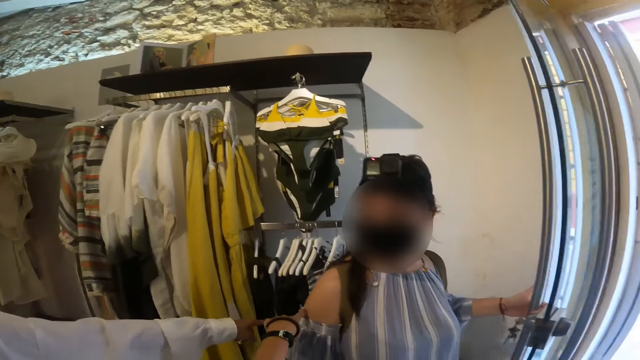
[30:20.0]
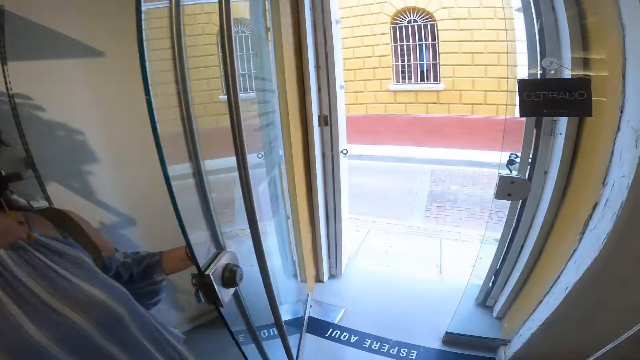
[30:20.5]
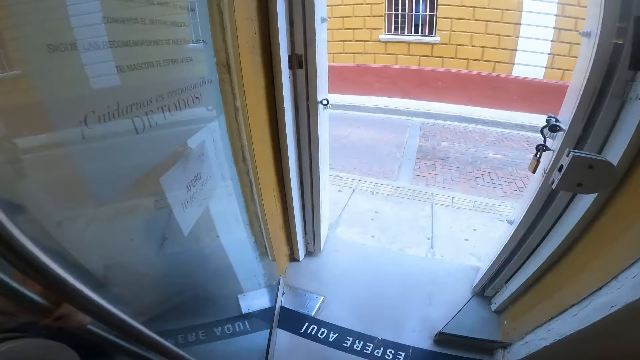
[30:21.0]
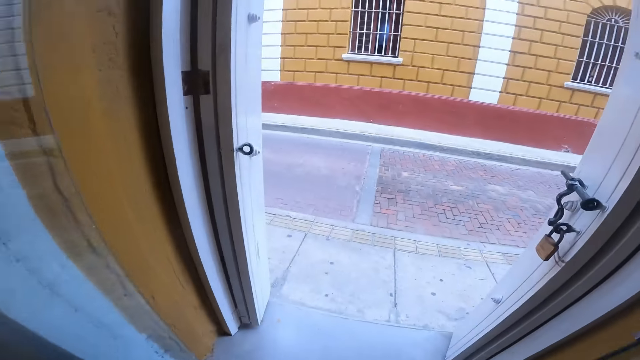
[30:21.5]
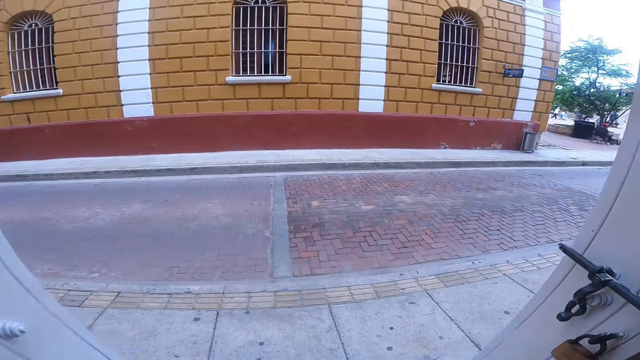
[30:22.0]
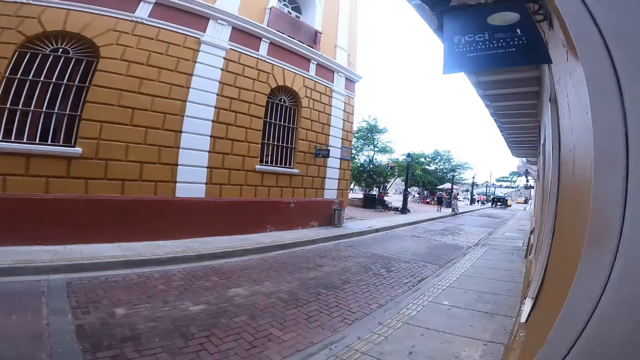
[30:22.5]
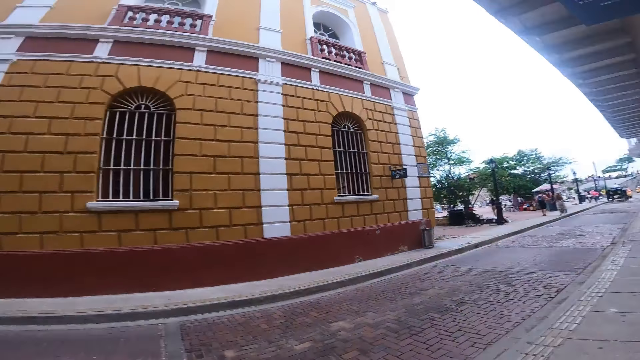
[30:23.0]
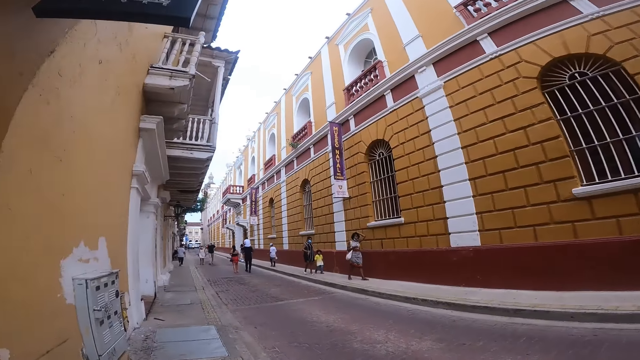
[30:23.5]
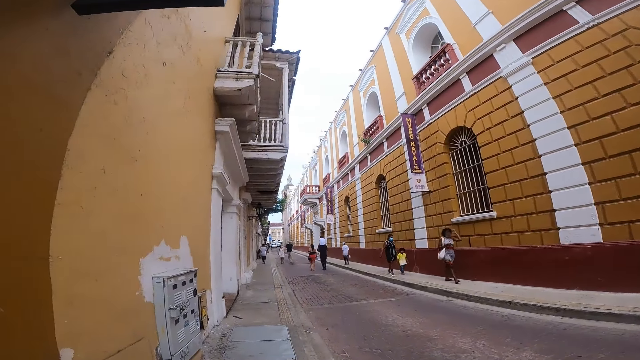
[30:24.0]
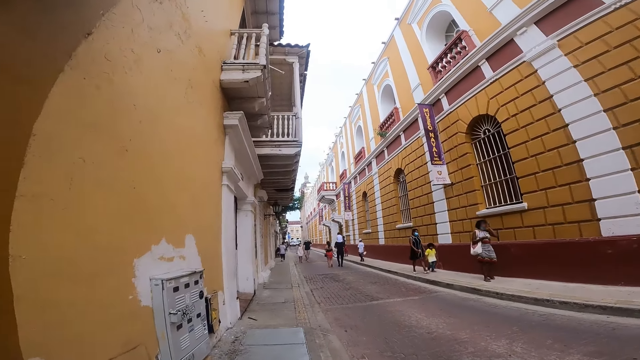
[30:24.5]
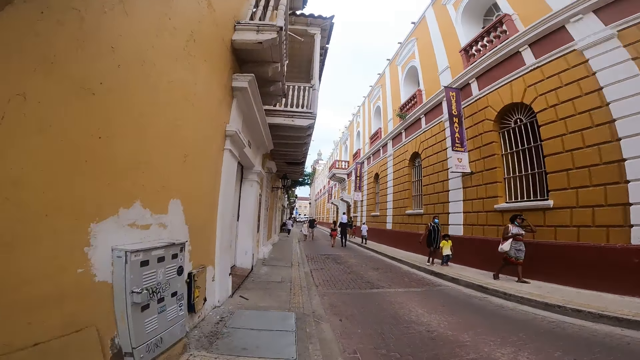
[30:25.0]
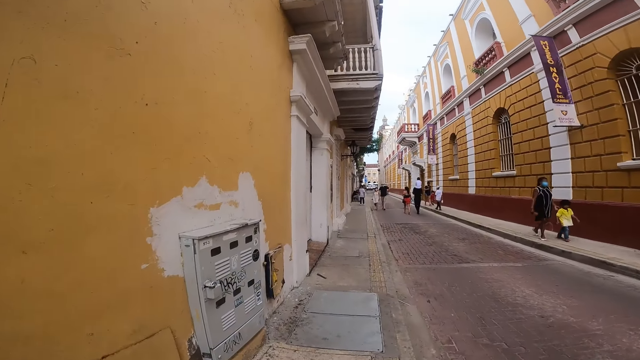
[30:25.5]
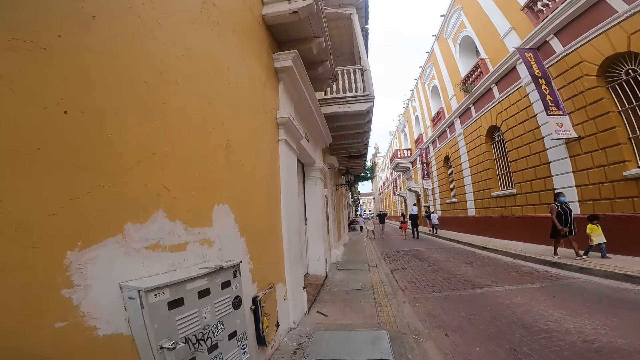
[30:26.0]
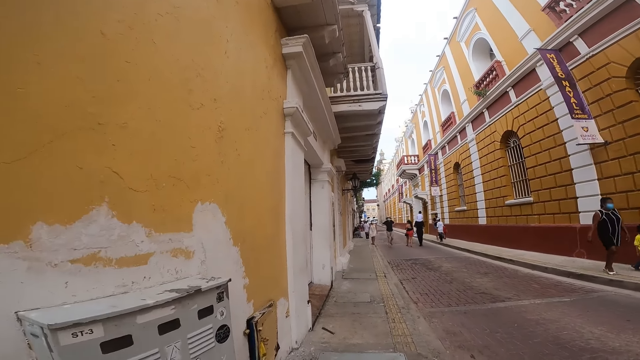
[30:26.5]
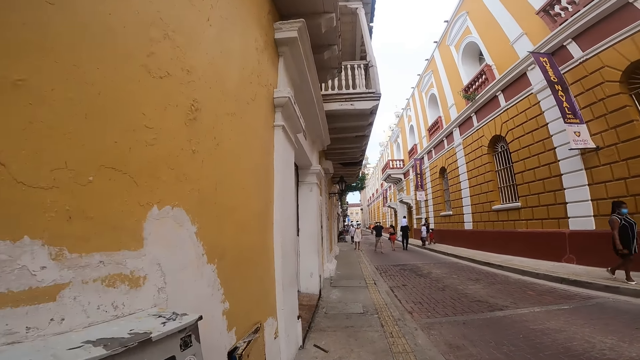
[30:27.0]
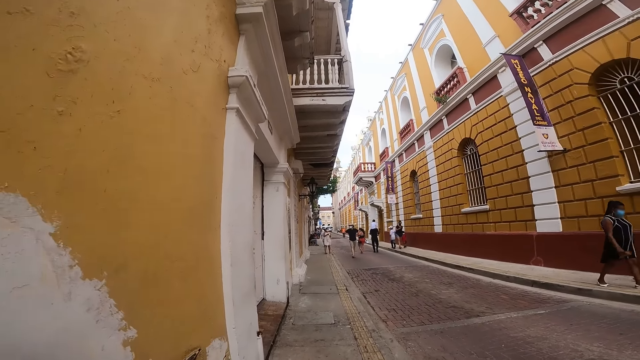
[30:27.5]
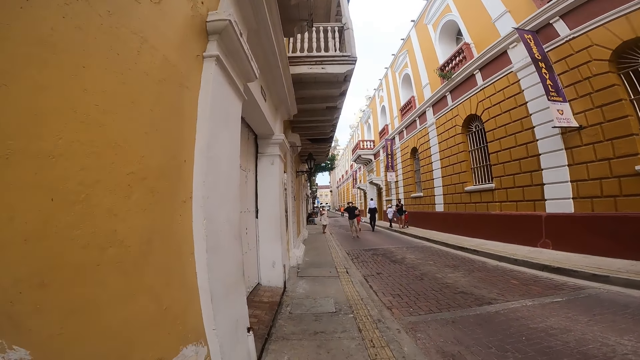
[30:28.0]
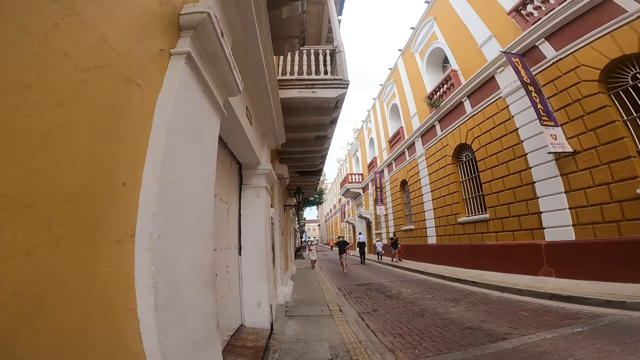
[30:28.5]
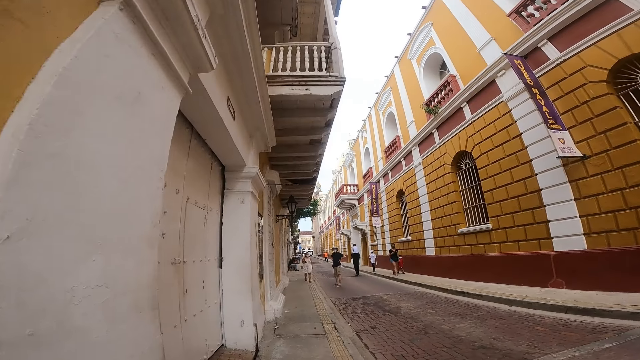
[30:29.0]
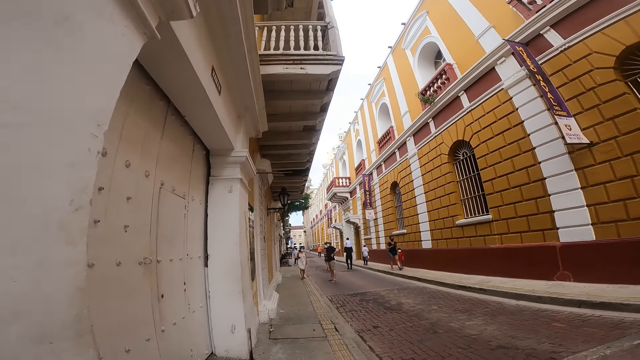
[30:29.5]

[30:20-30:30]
The camera wearer walks out of the boutique. They look around. They walk.

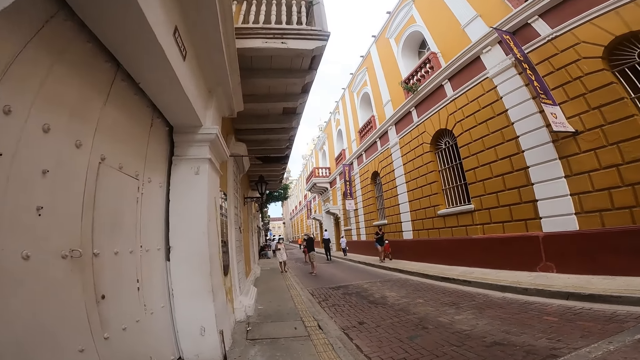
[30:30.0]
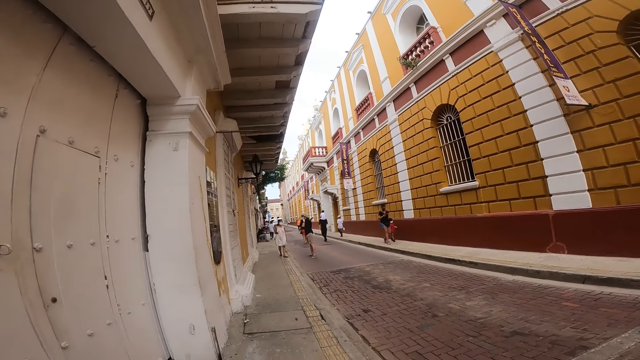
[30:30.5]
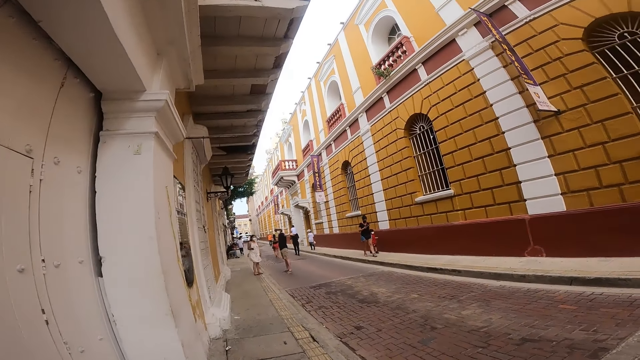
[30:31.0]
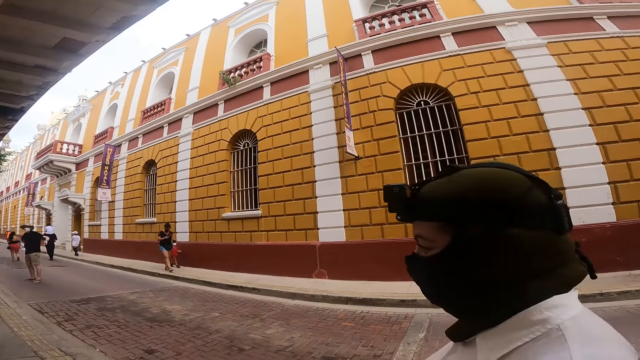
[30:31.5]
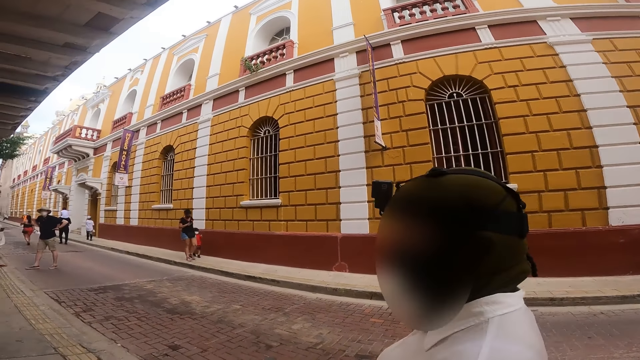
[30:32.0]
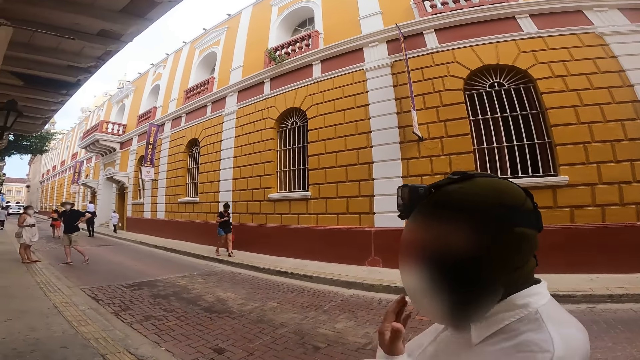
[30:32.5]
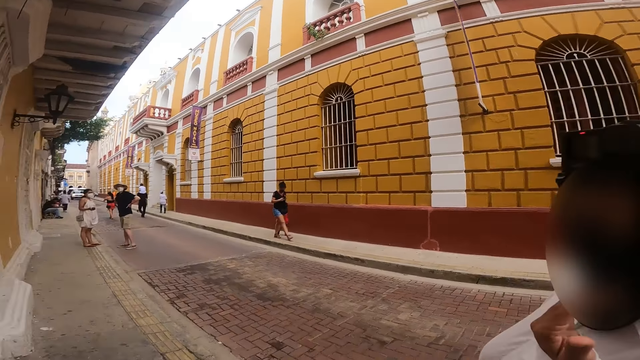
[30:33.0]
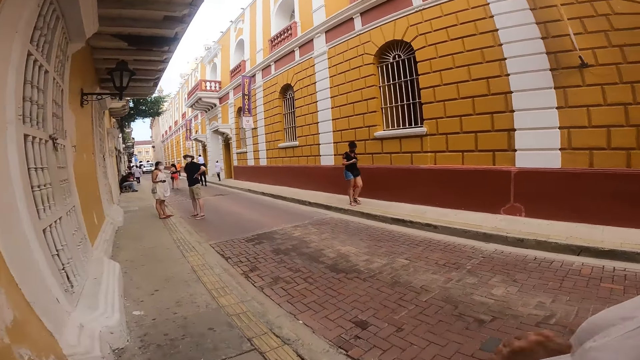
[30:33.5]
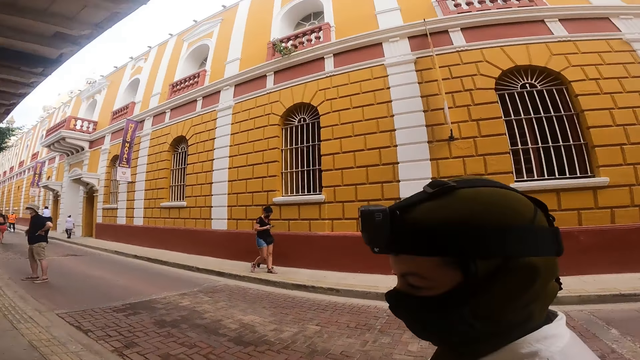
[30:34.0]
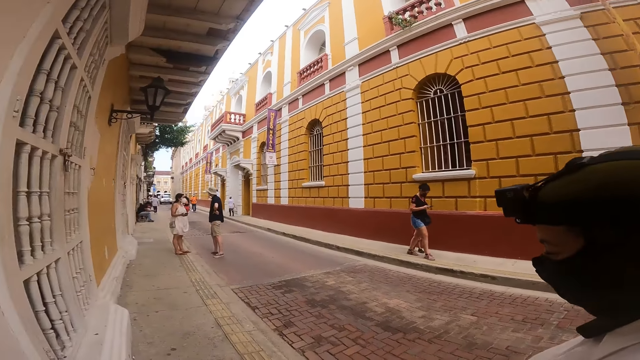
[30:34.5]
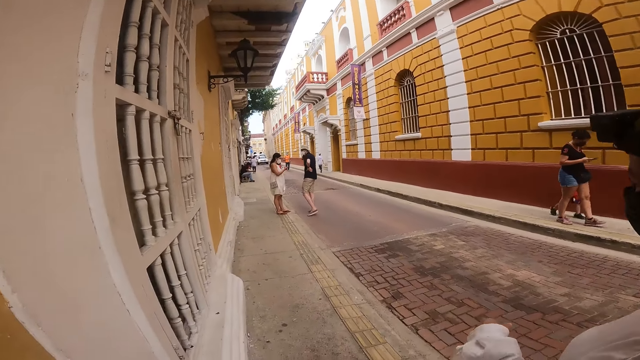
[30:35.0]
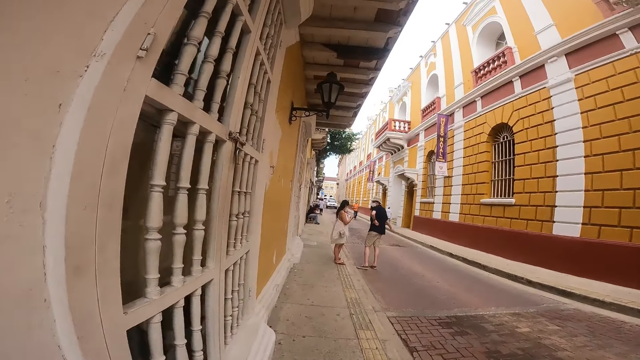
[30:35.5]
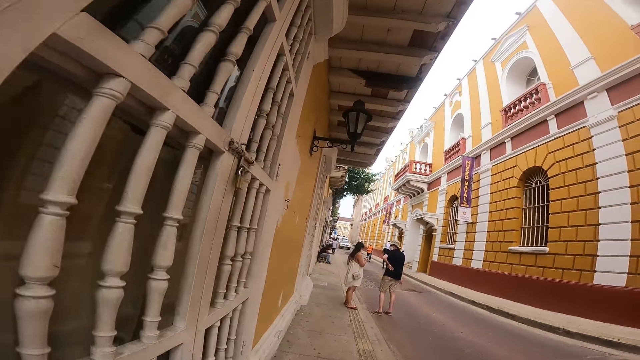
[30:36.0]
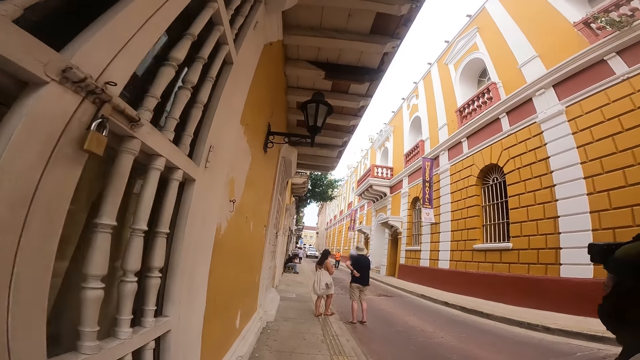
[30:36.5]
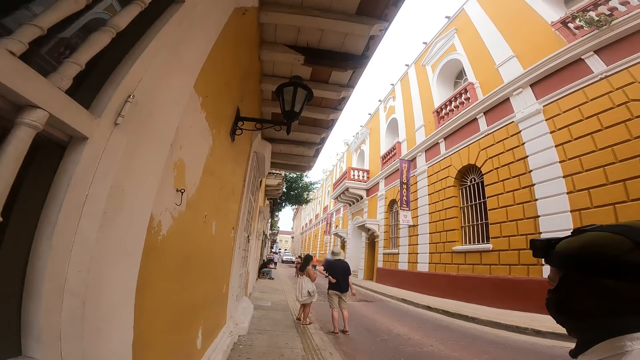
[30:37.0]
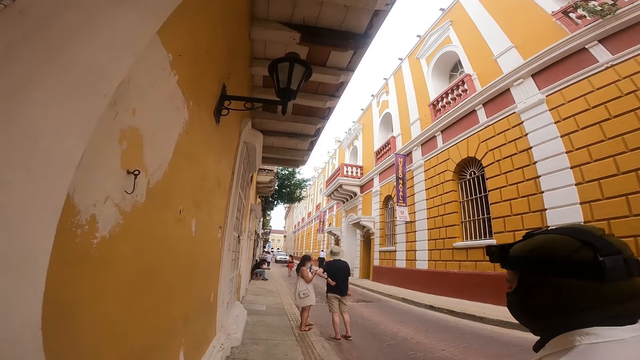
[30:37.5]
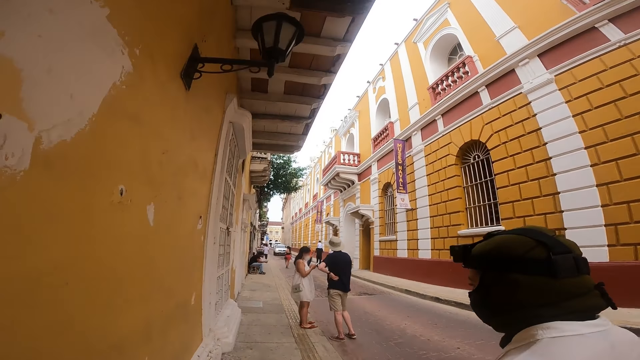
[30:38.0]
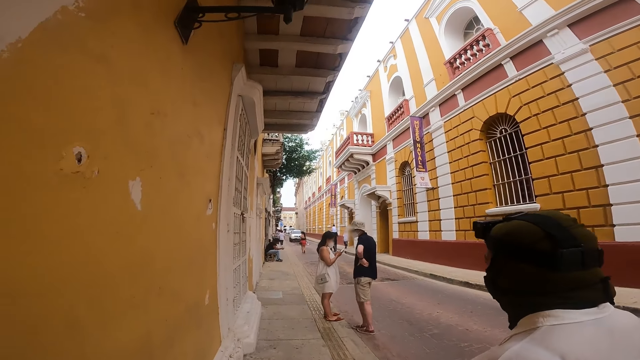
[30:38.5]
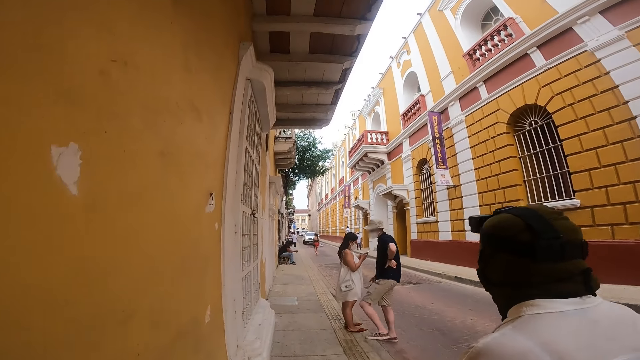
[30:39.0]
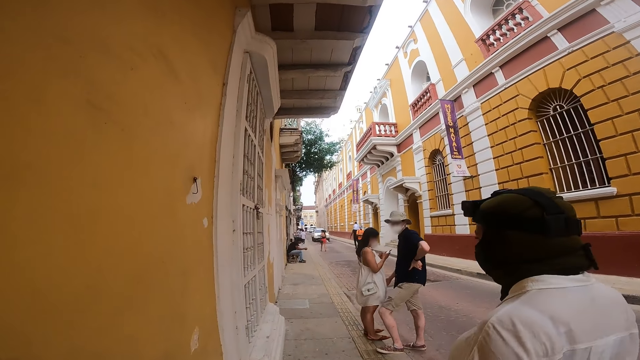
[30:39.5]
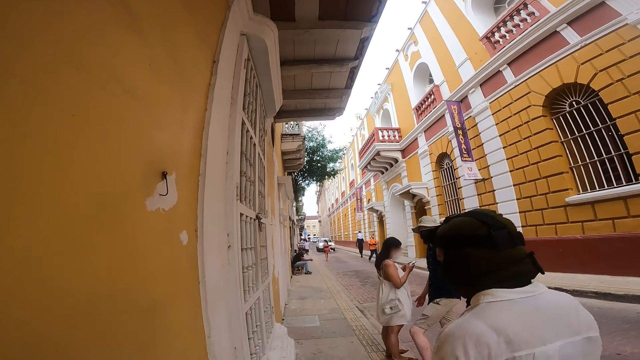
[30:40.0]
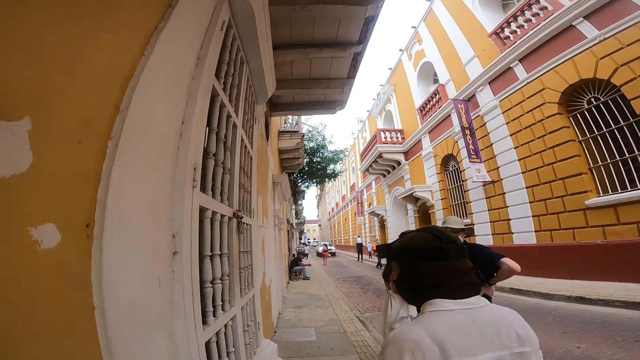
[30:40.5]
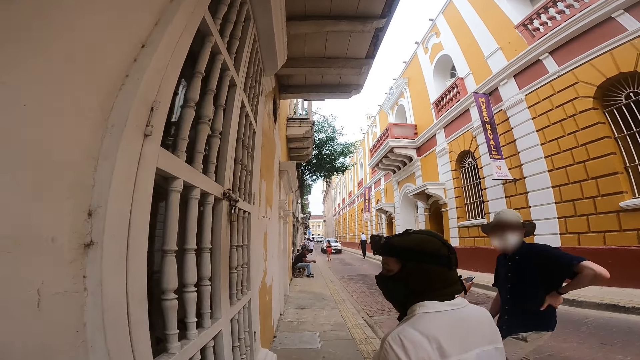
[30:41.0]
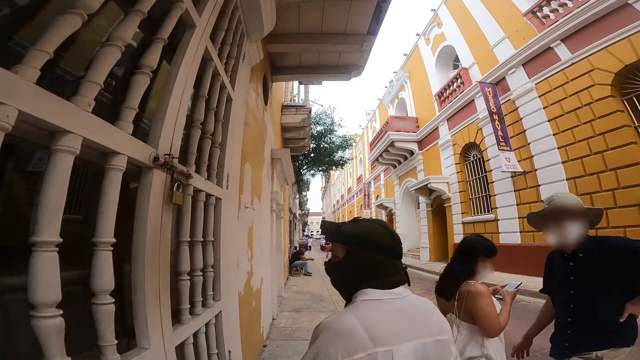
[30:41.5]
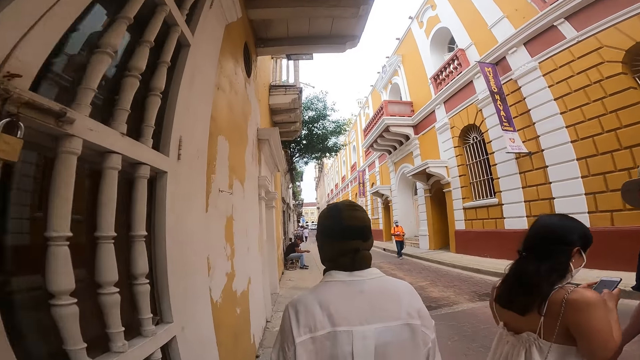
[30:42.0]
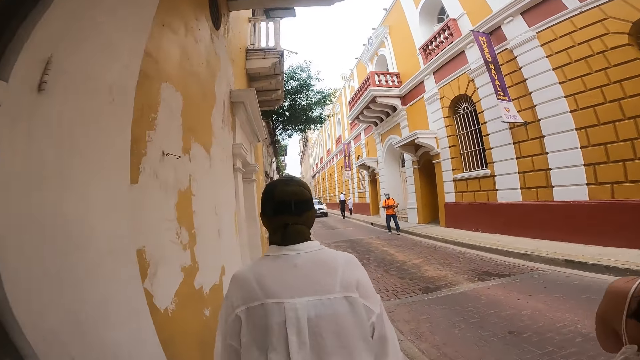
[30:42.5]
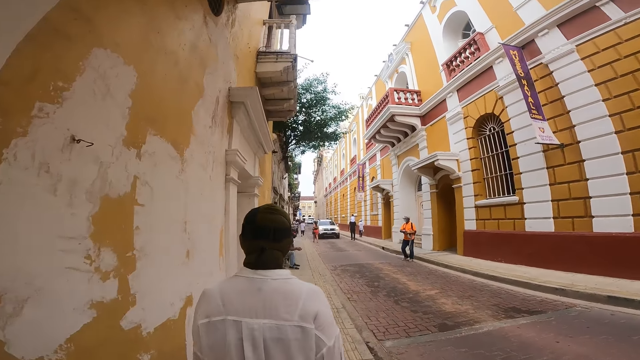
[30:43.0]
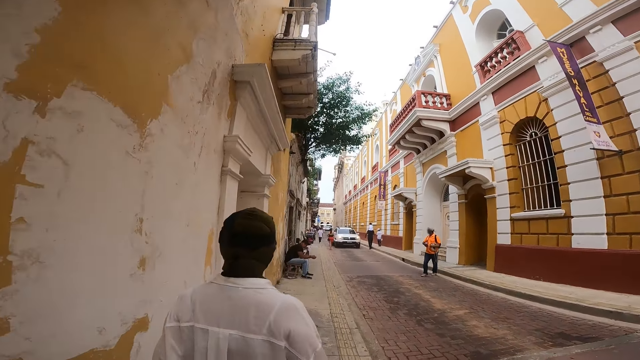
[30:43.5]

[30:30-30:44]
The camera wearer interacts with the woman. They walk.
